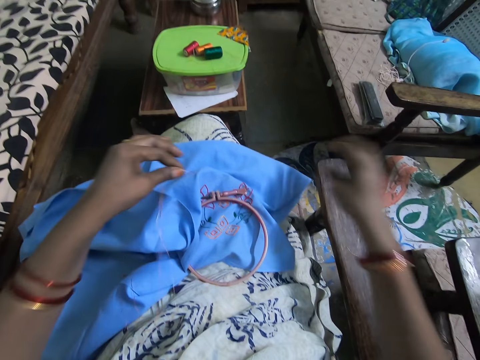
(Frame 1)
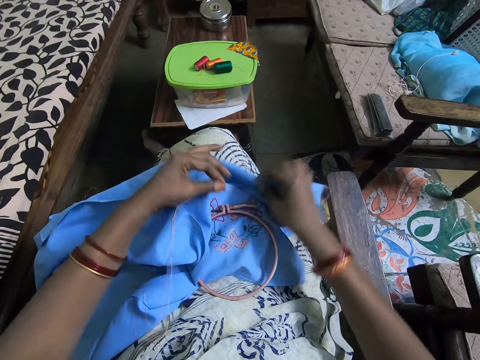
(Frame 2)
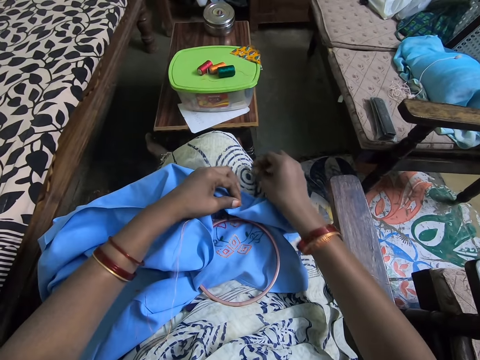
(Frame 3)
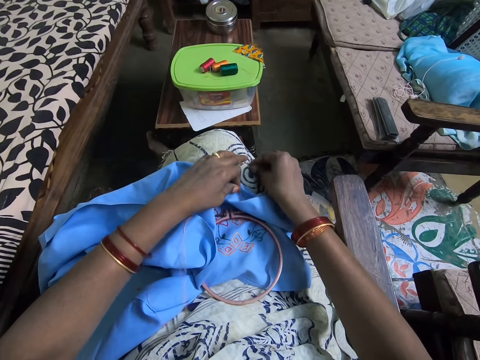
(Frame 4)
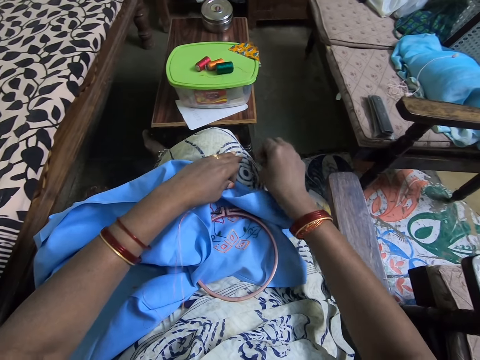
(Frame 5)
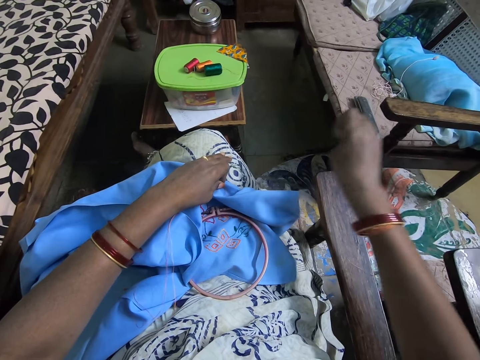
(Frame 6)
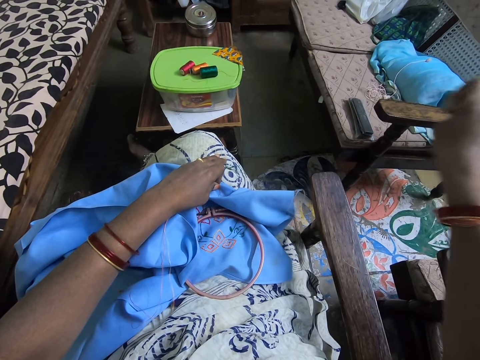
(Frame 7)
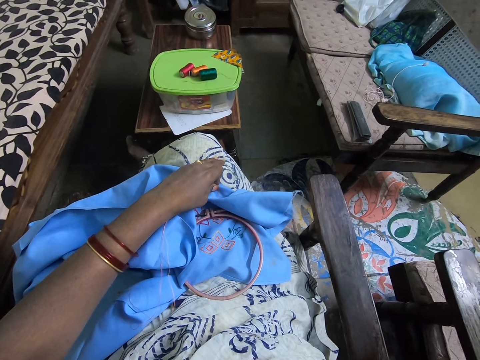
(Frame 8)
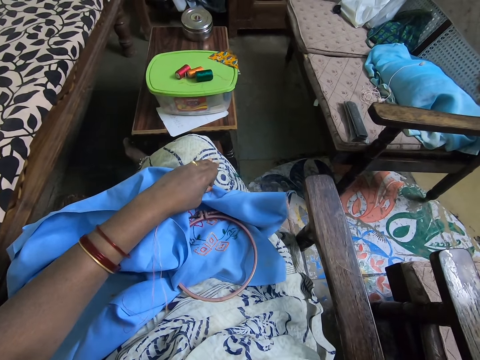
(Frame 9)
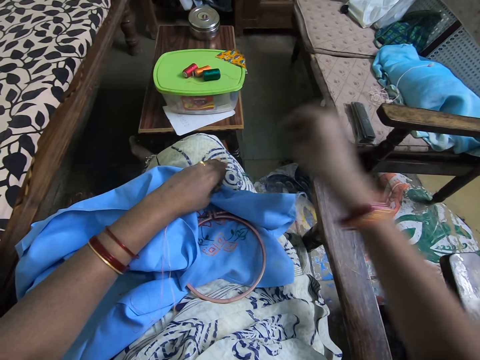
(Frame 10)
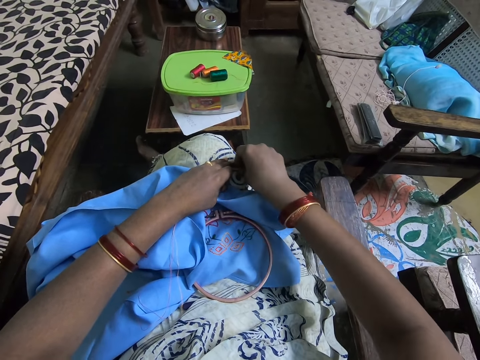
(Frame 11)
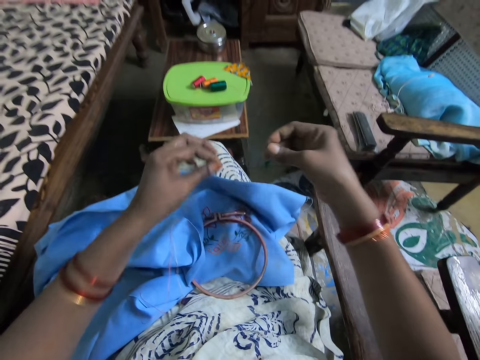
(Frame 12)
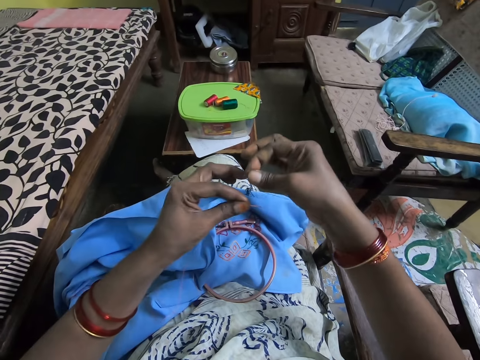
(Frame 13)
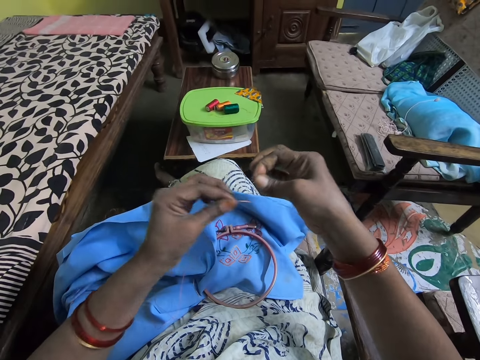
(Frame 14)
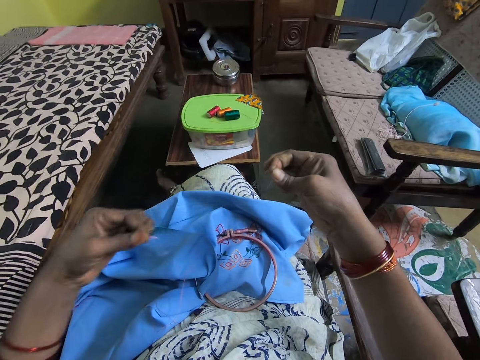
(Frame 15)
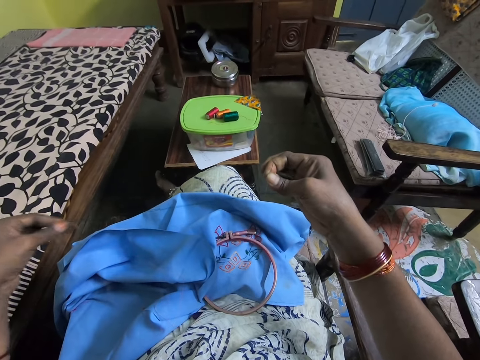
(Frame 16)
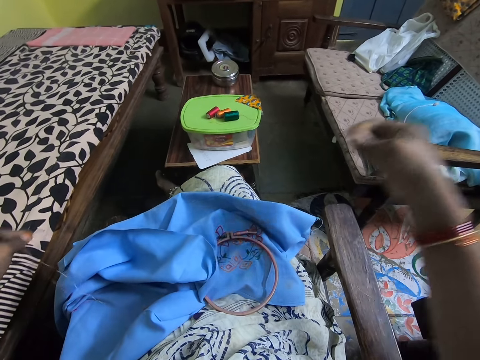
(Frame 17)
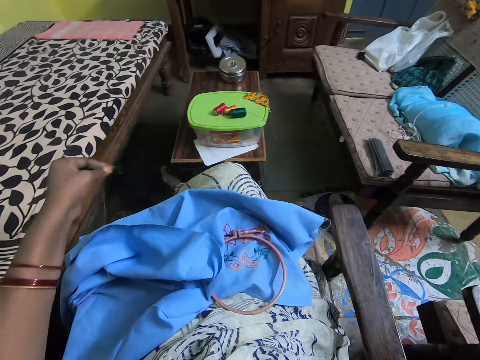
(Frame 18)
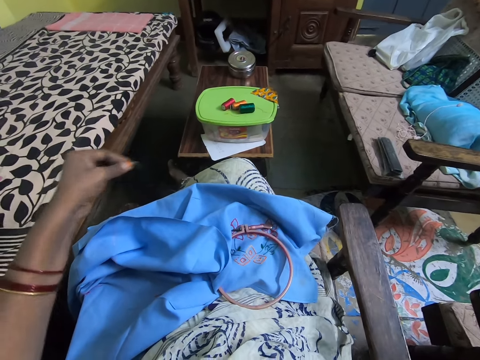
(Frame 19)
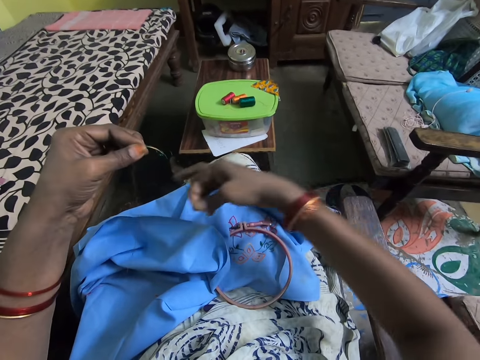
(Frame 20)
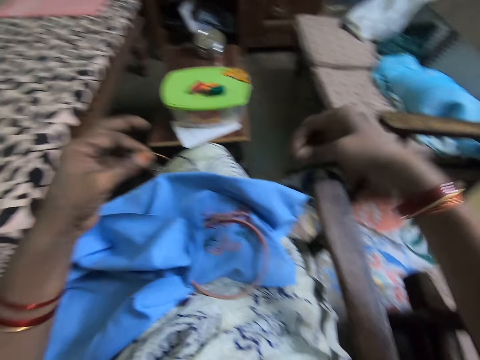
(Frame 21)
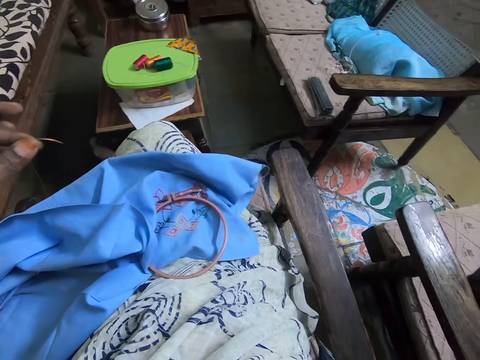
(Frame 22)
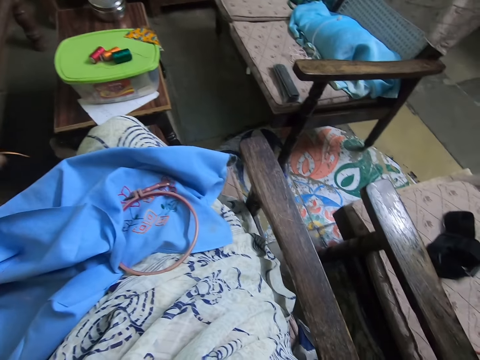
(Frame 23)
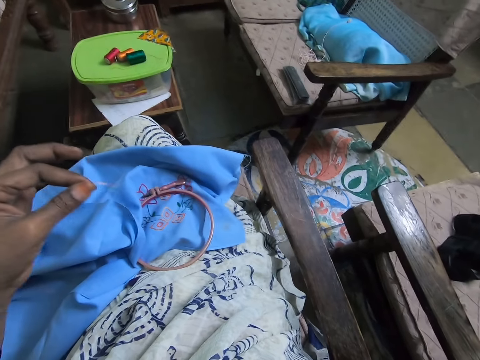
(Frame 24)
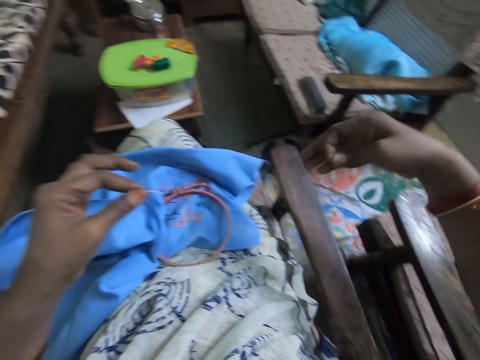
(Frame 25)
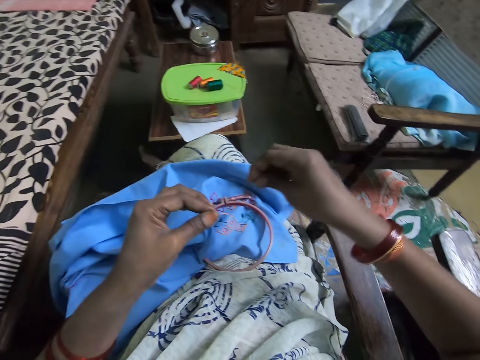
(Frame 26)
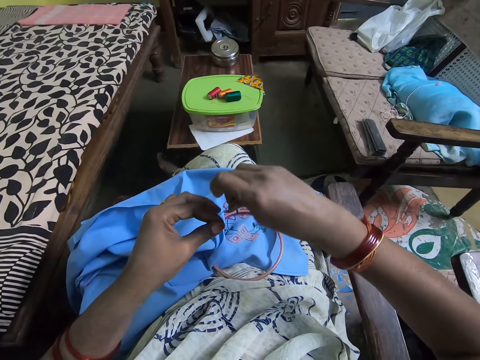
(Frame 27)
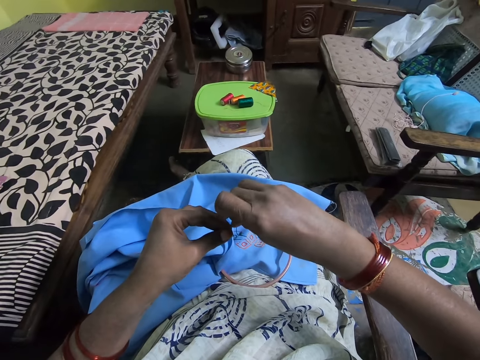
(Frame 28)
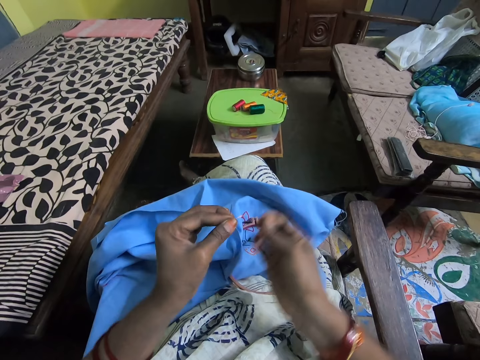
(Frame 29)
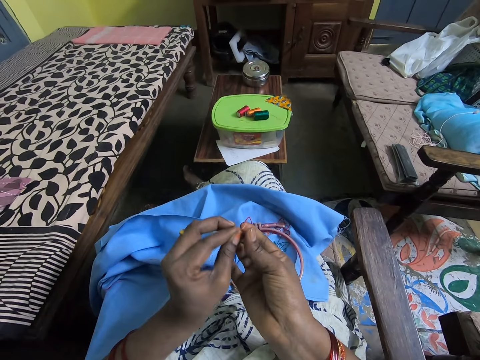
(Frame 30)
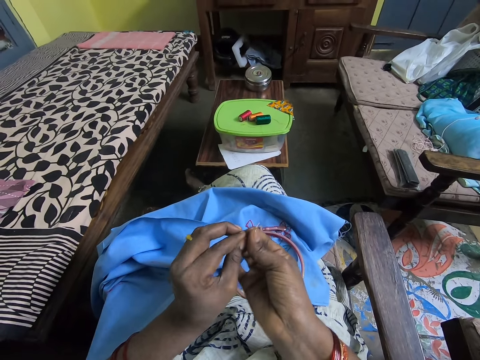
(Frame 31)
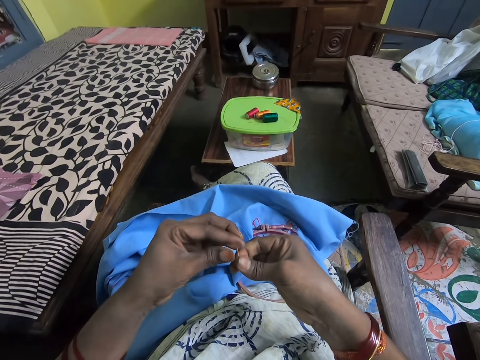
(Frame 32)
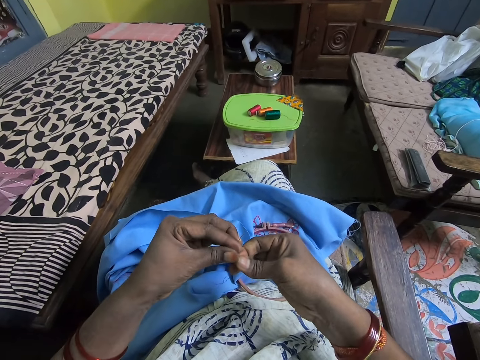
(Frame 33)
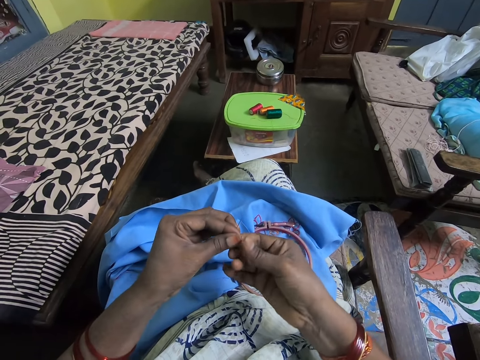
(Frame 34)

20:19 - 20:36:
The camera wearer lifts the cloth. They move the fabric. They take the needle and pull up the needle. They adjust the thread and pull out the thread from the needle. They transfer the needle to the left hand. They move the thread to the right hand.

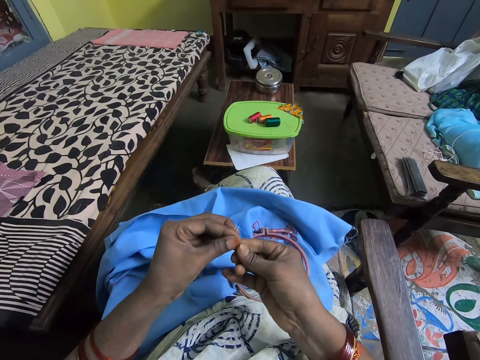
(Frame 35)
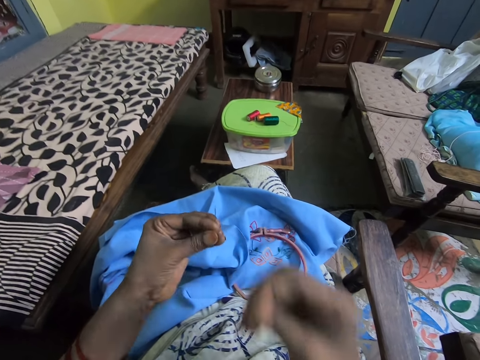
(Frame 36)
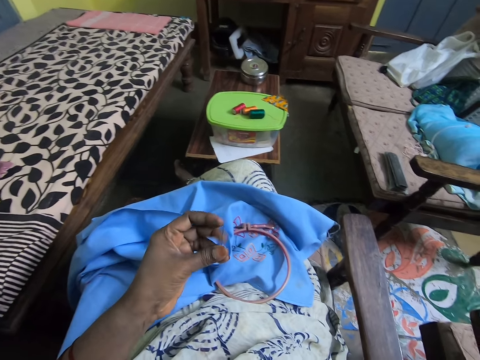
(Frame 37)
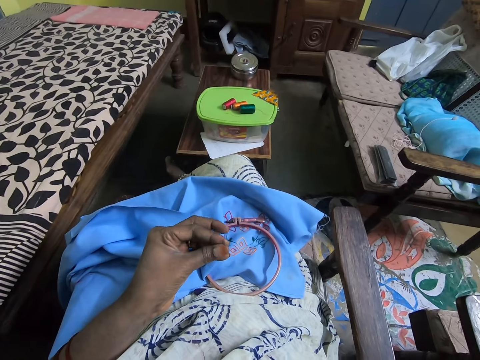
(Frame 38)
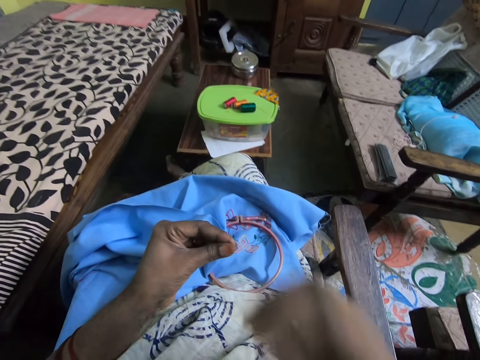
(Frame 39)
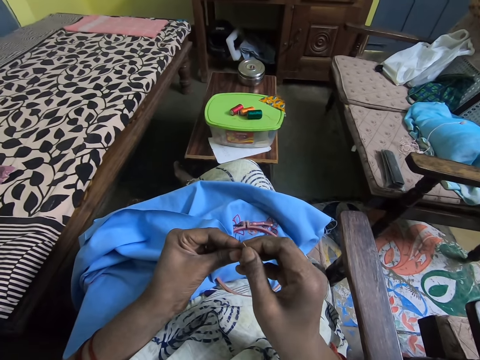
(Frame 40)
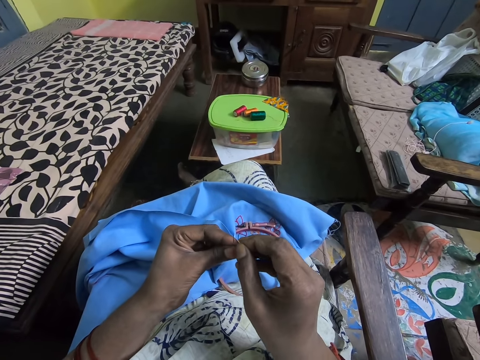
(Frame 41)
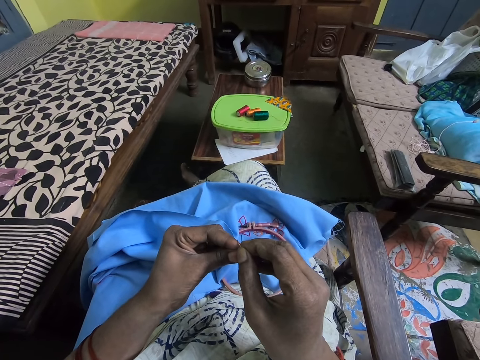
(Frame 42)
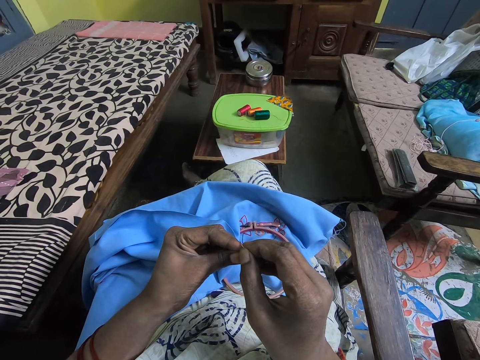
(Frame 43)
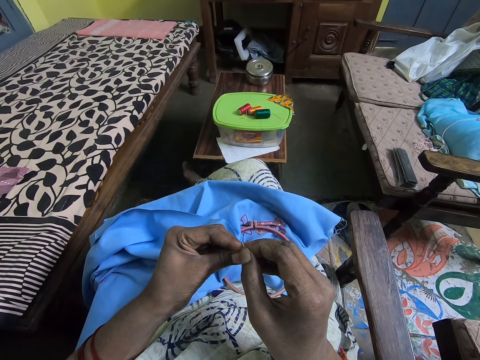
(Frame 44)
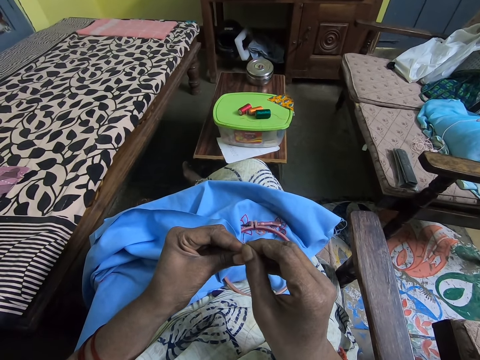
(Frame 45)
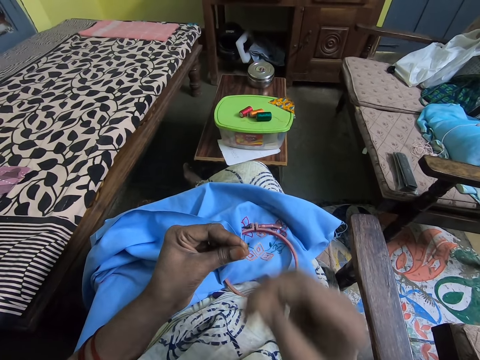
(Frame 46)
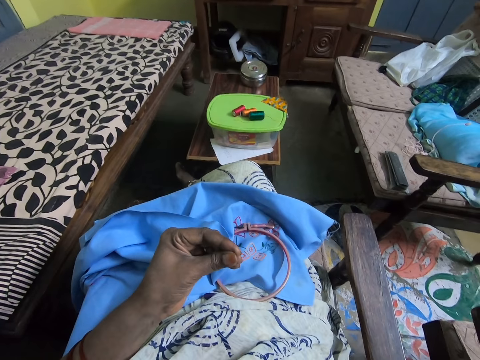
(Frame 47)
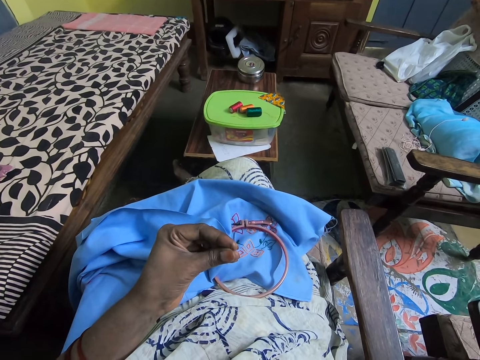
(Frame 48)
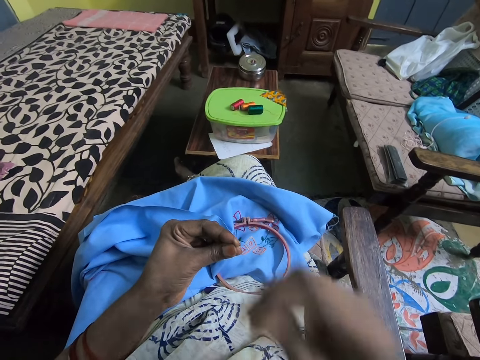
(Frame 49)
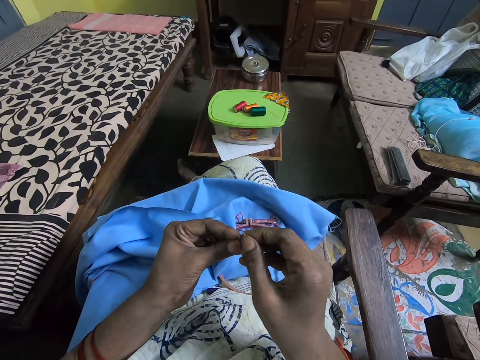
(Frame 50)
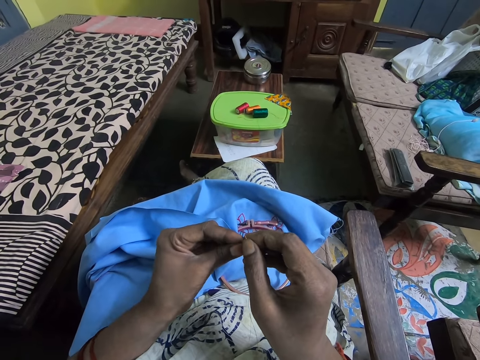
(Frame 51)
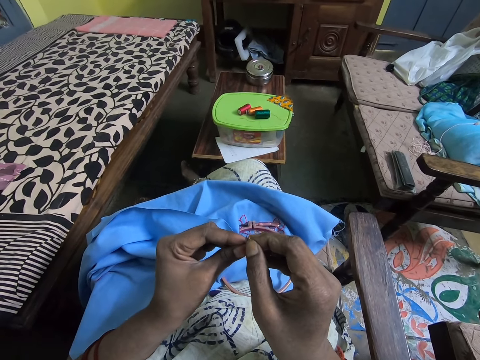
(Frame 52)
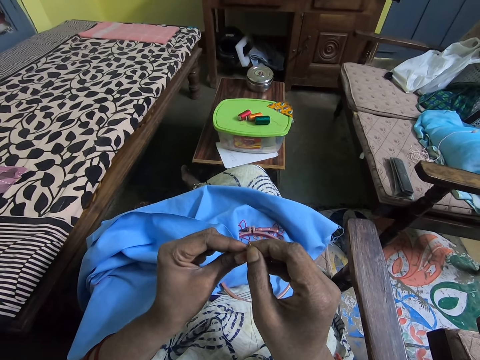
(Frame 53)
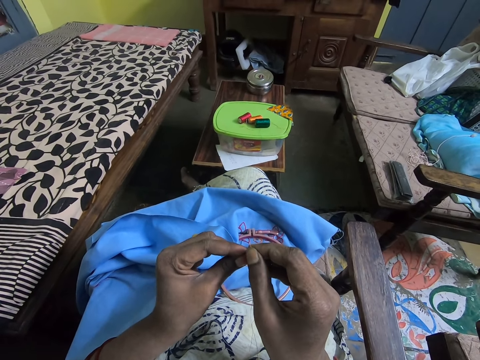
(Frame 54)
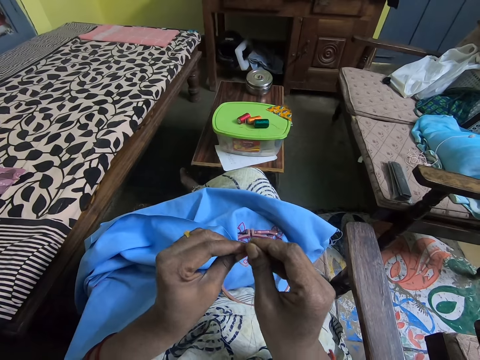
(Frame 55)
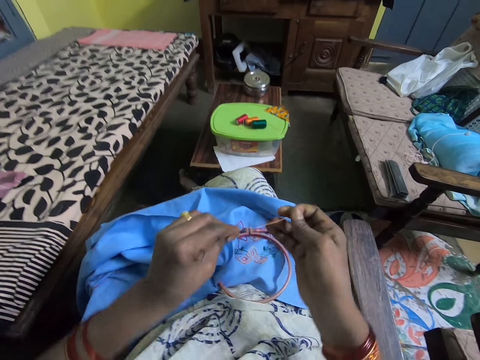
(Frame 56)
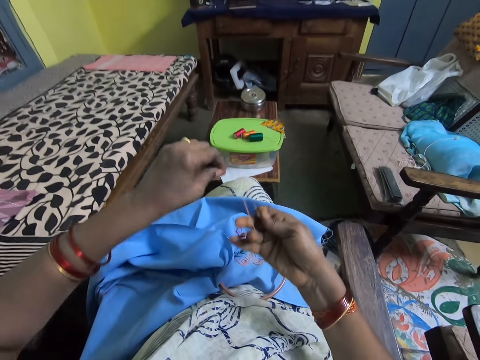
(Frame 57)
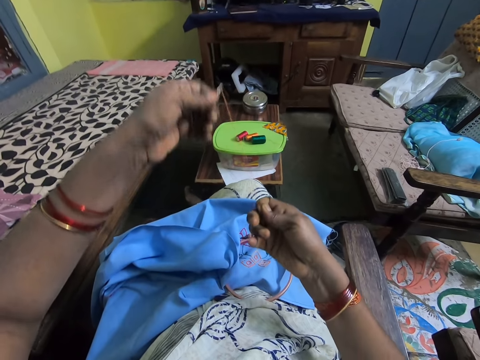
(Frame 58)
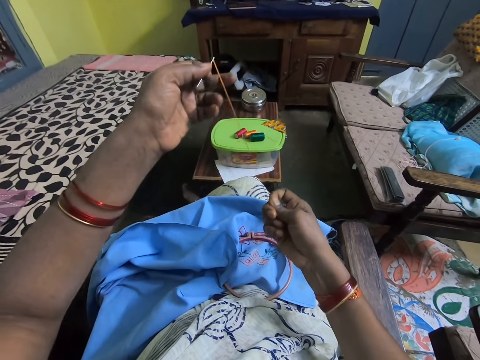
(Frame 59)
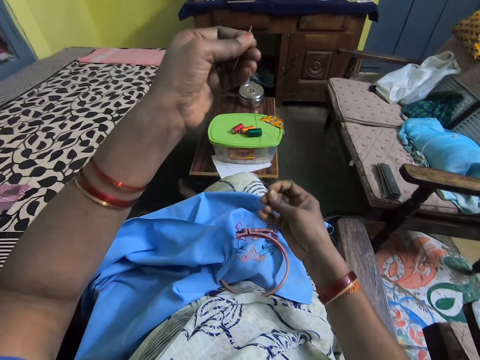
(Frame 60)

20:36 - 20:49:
The camera wearer adjusts the thread. They bite the thread. They insert the thread to the needle eye. They put the thread in the mouth. They bite the thread. They insert the thread to the needle eye. They pull the thread. They press the needle.
